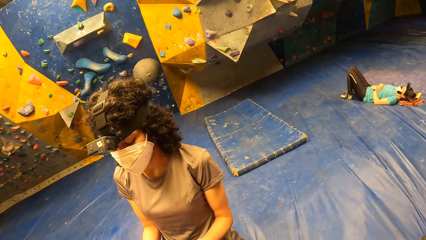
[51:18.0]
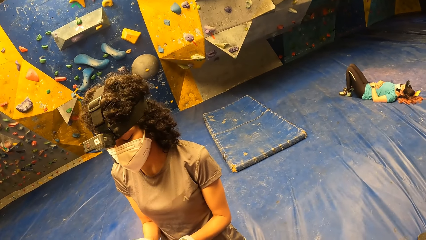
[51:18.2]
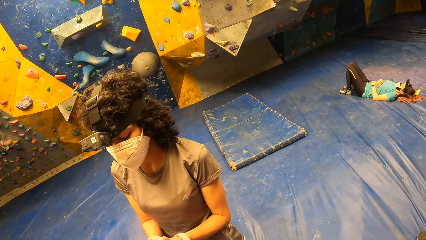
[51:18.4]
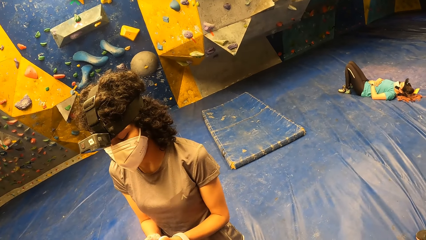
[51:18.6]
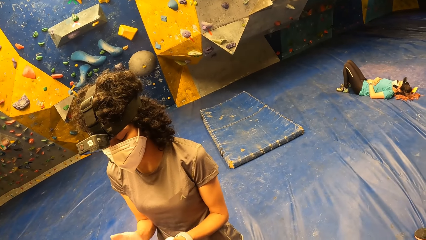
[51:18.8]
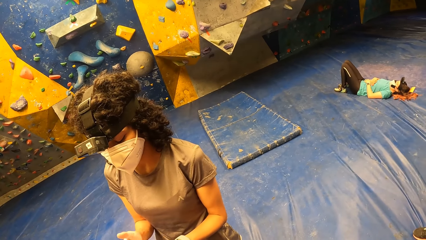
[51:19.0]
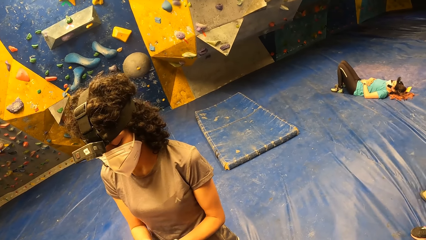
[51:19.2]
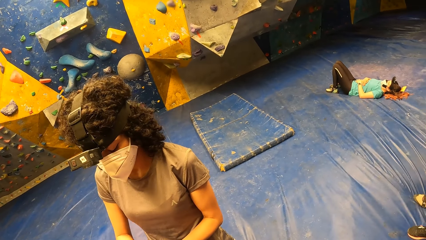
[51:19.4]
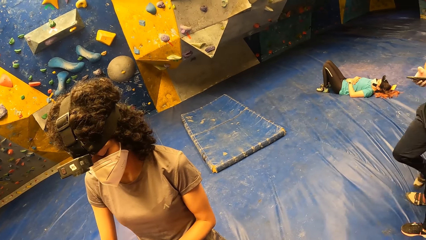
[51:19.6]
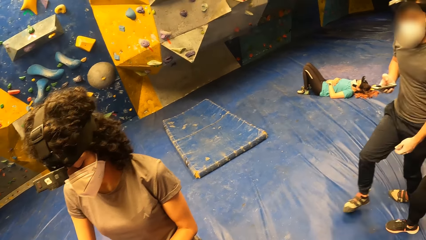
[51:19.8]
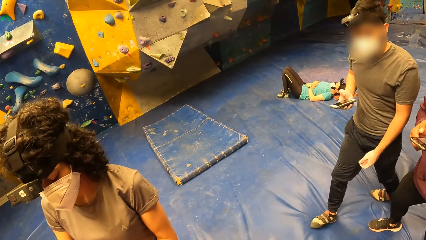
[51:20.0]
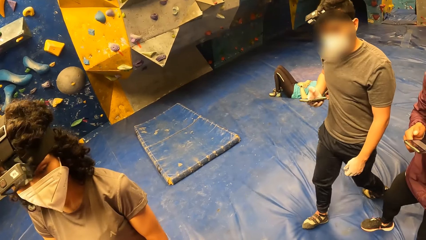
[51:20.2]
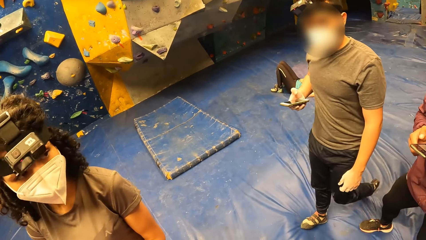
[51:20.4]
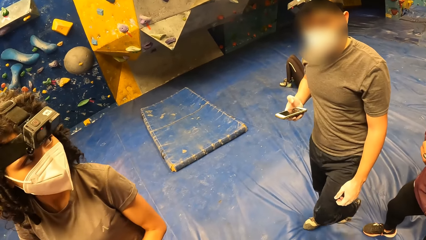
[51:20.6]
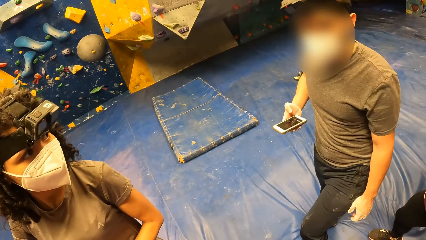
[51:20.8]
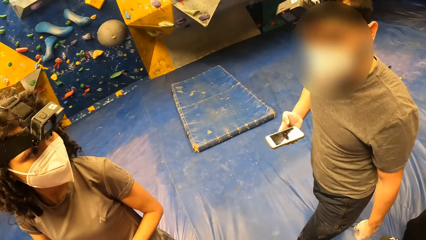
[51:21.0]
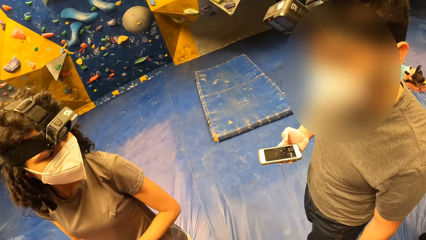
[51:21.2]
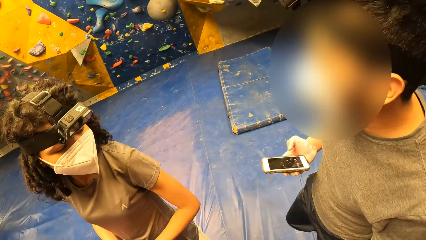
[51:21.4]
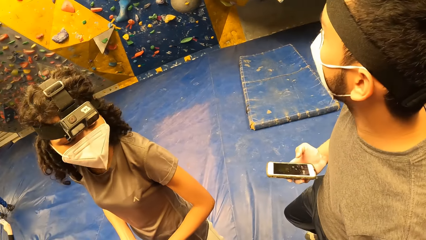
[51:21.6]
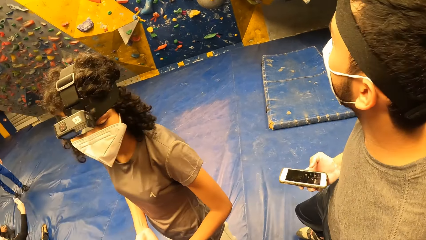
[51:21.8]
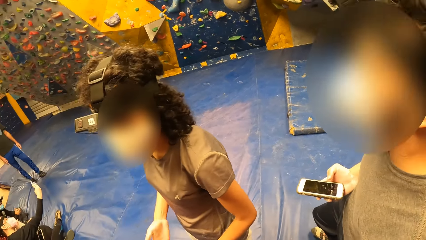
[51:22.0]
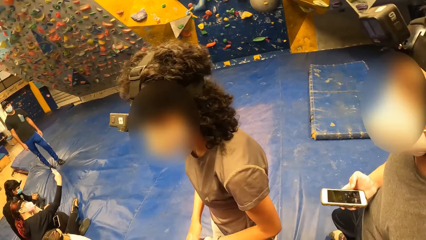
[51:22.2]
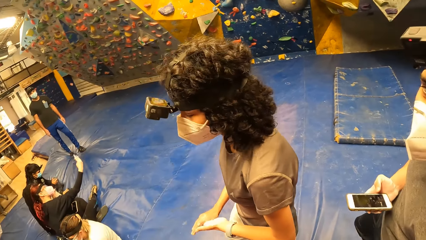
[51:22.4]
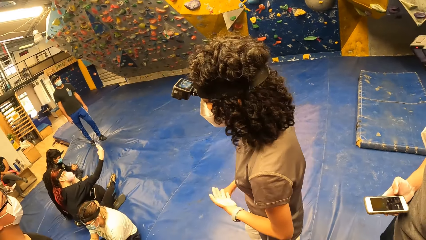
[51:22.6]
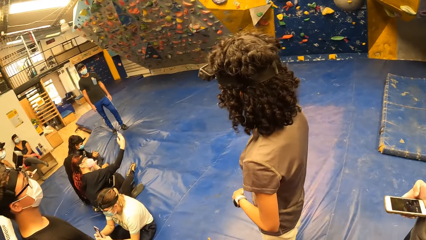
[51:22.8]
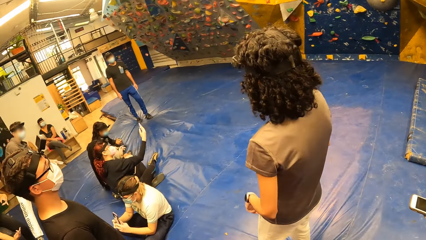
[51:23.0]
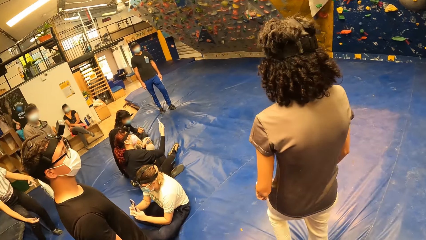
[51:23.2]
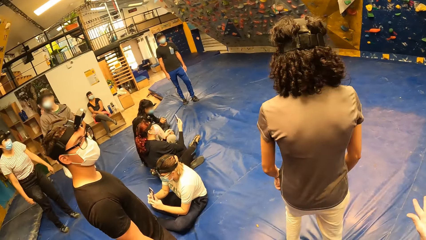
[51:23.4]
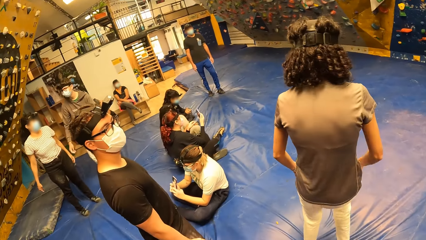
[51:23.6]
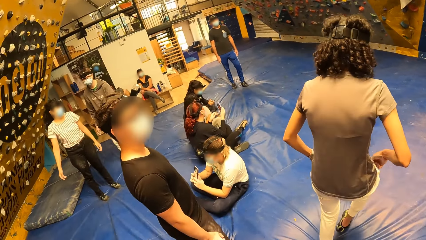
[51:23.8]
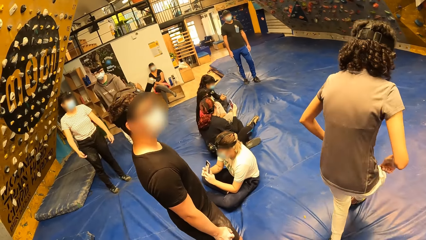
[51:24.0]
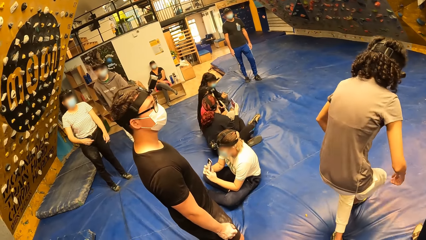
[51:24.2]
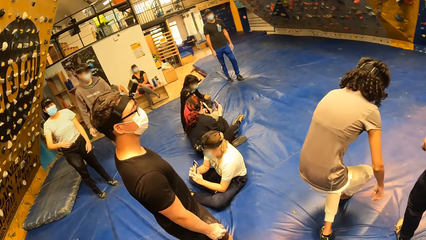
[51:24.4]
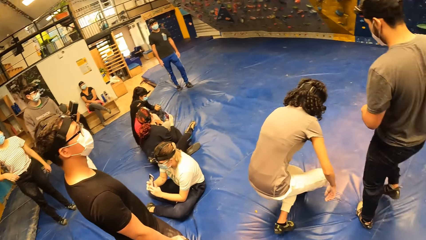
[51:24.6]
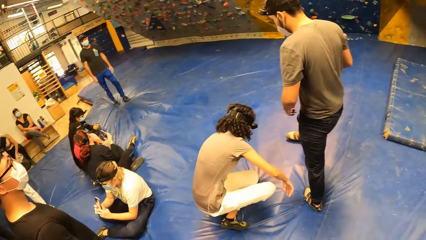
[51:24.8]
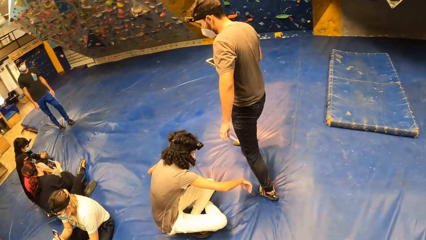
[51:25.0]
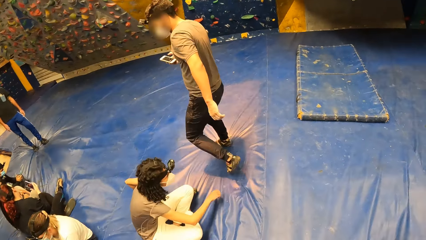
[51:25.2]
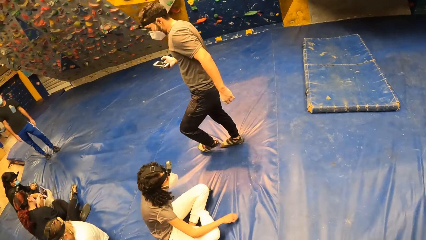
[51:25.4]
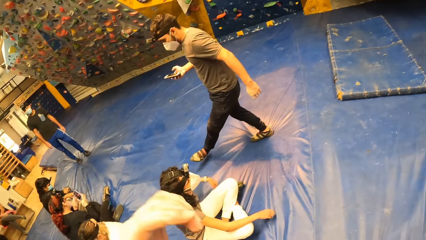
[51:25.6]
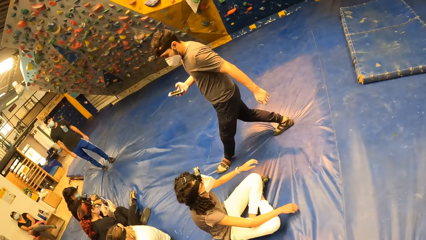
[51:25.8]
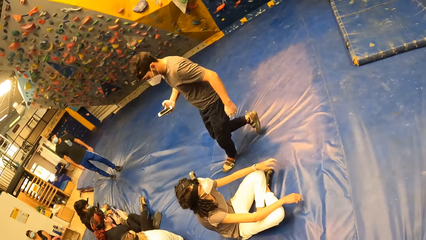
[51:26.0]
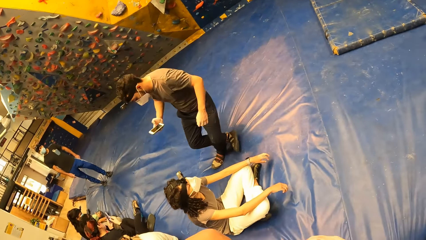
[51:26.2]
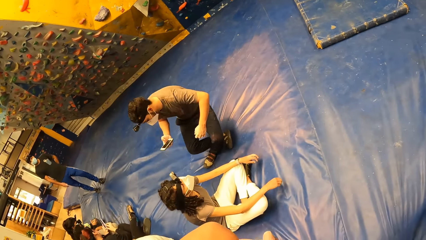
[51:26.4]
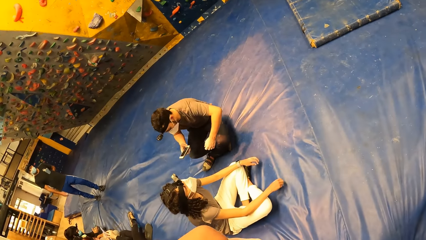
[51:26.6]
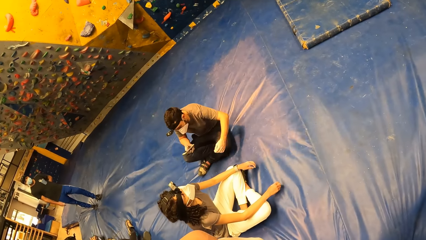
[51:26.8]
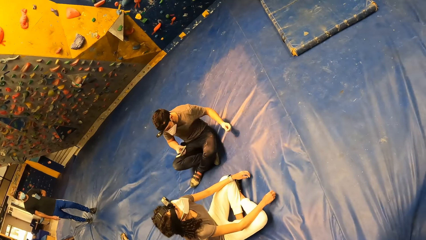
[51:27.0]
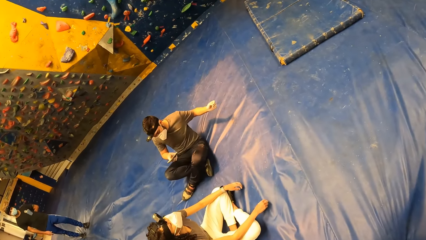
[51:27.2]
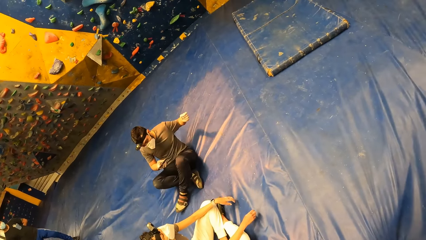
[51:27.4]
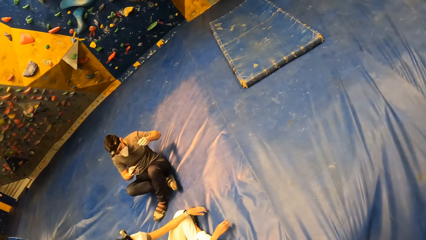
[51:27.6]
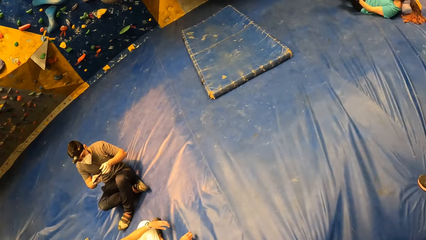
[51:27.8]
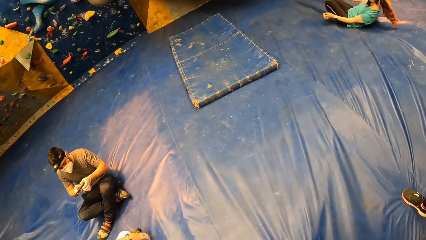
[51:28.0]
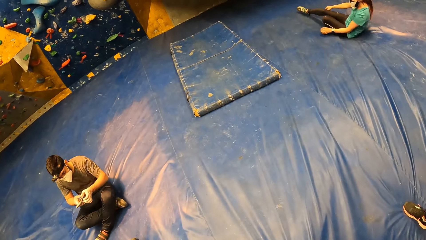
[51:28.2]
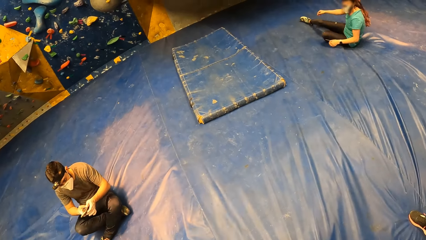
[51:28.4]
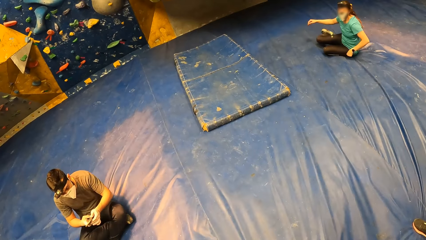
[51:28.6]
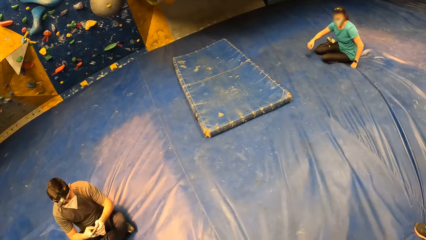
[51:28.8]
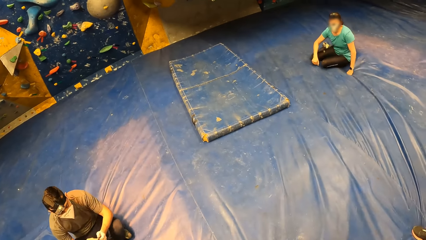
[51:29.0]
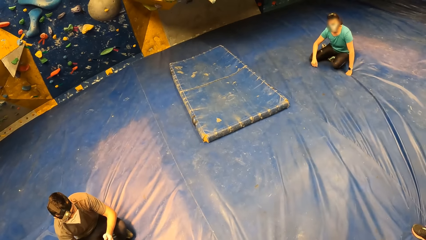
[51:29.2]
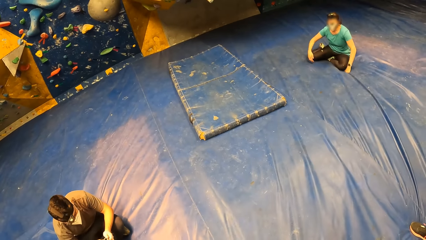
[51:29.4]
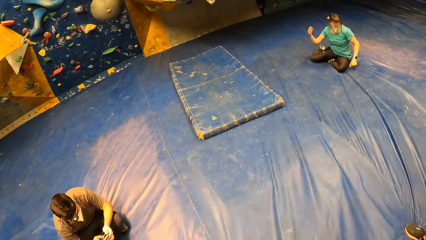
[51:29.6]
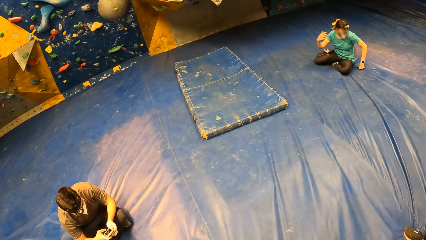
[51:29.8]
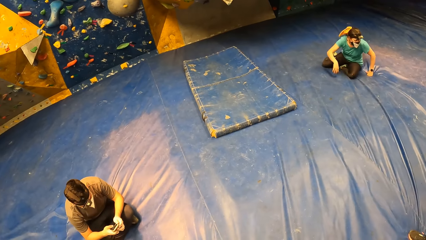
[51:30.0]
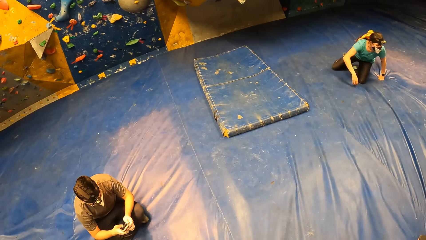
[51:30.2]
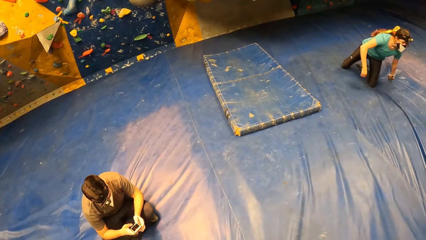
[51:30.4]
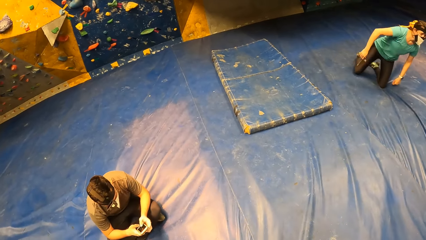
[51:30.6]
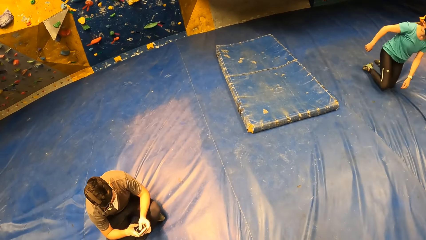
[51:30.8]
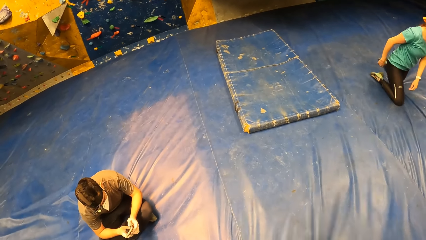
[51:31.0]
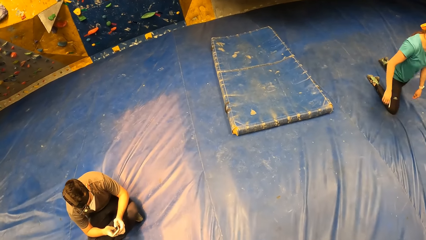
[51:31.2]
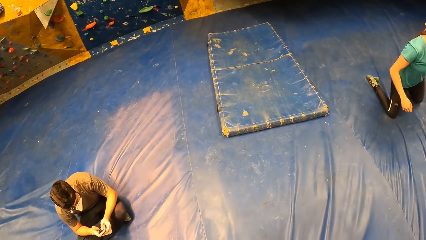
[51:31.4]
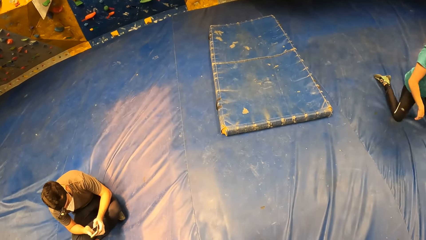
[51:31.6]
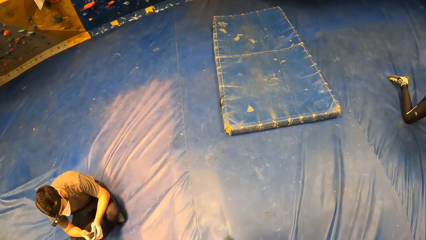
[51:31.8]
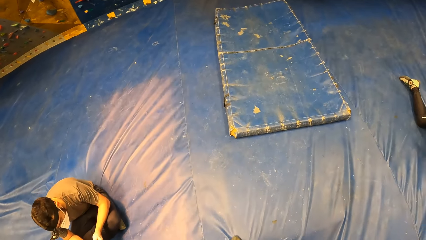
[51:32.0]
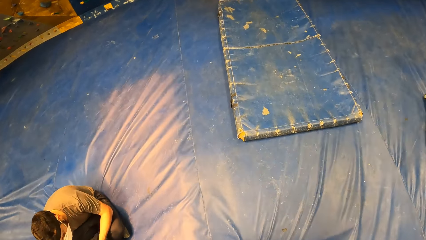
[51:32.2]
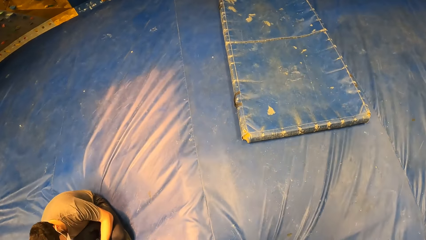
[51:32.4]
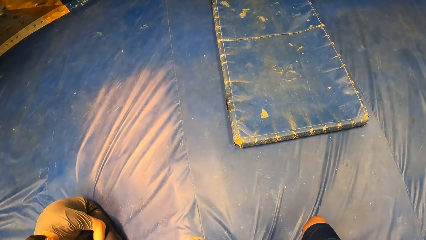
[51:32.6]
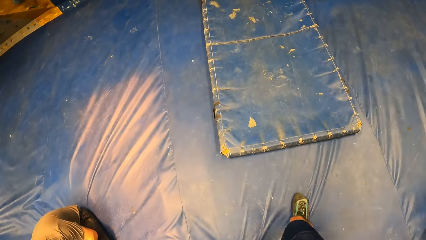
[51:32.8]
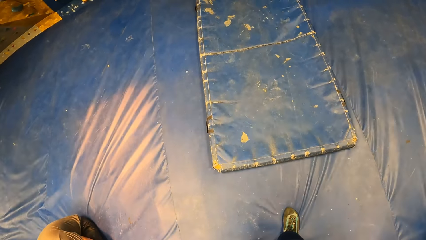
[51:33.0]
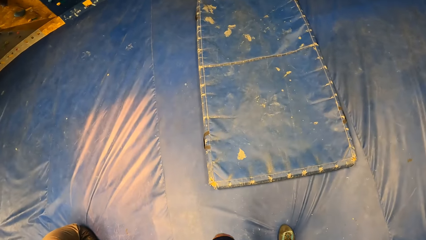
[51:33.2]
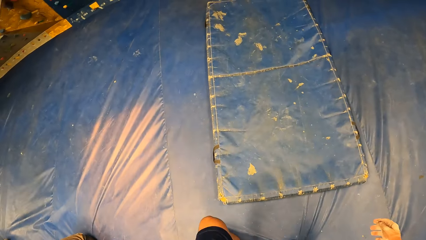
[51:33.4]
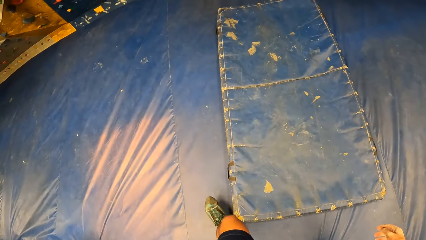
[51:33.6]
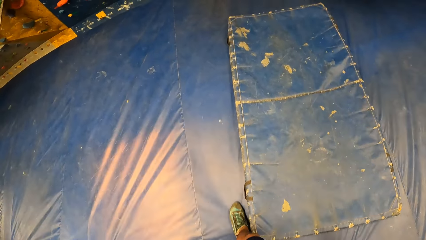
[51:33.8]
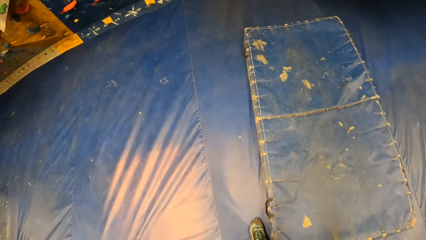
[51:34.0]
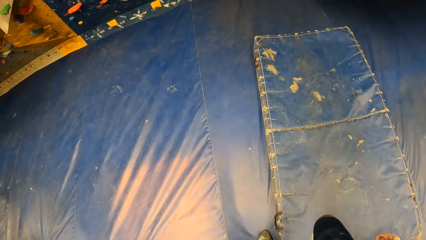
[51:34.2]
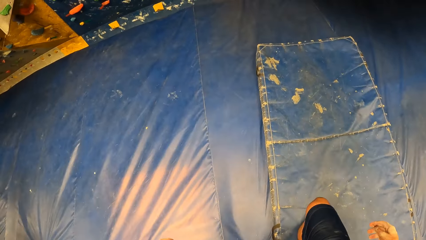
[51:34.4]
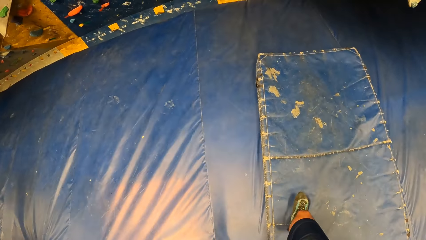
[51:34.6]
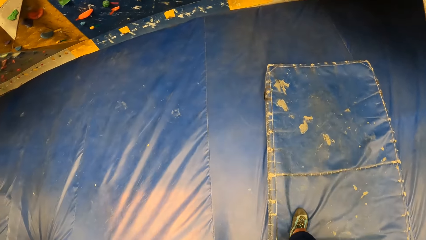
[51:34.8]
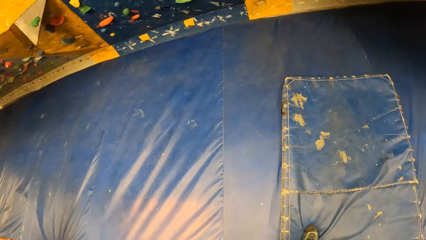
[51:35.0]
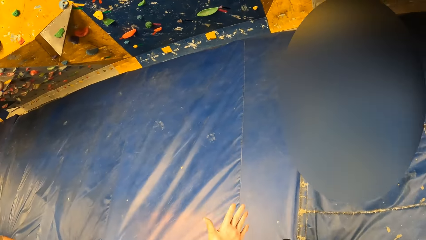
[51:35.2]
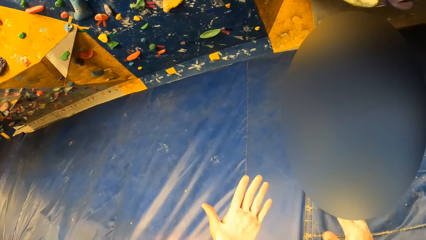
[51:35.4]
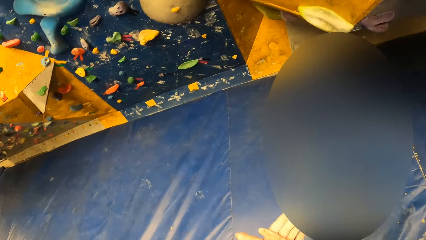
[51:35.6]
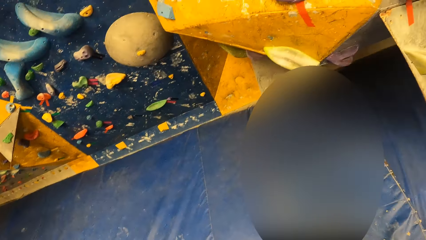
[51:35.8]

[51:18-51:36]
The instructor interacts with the camera wearer. The camera wearer moves around.
